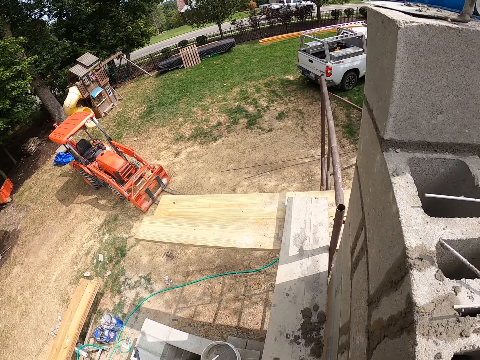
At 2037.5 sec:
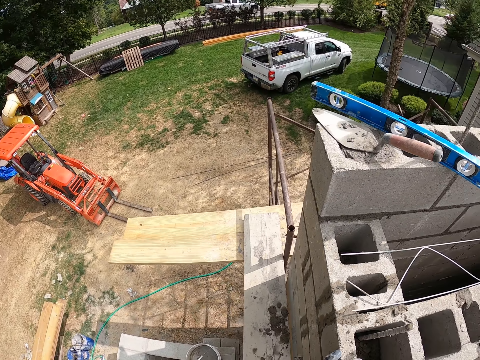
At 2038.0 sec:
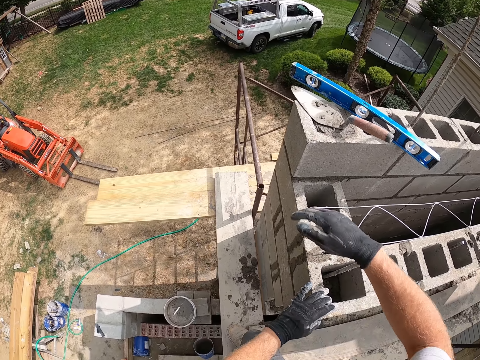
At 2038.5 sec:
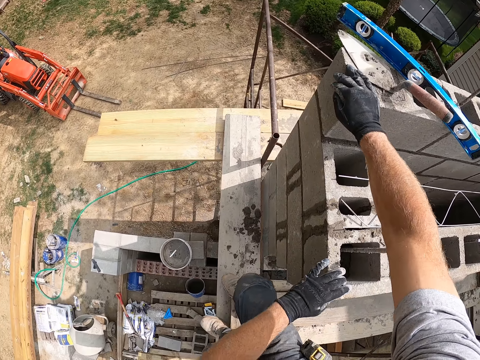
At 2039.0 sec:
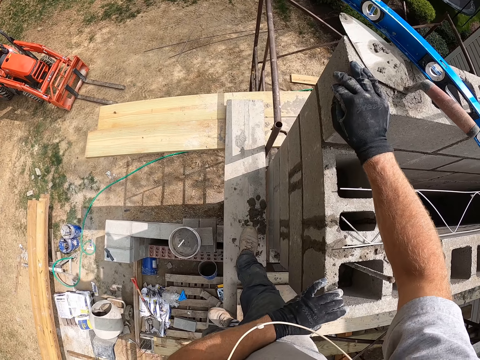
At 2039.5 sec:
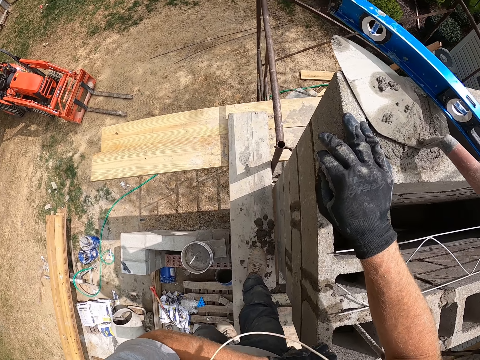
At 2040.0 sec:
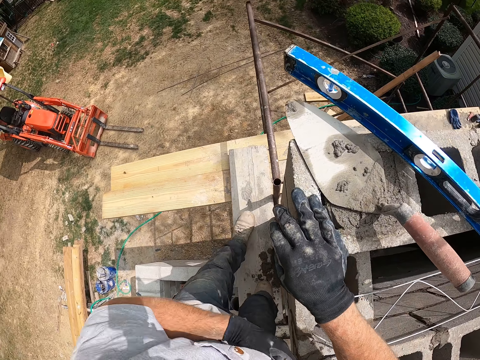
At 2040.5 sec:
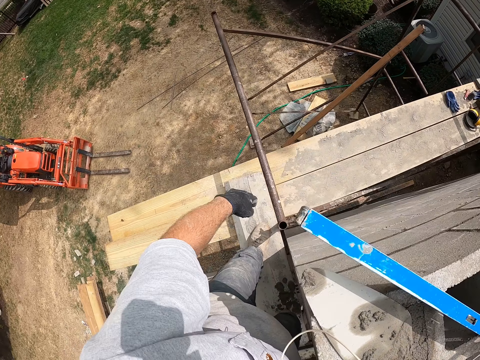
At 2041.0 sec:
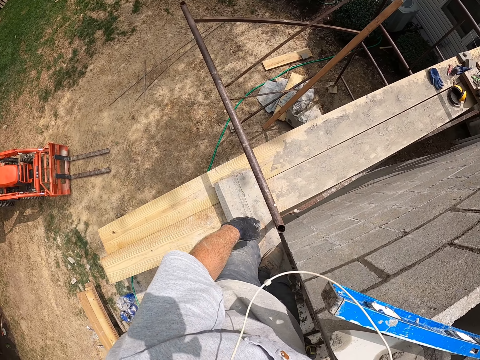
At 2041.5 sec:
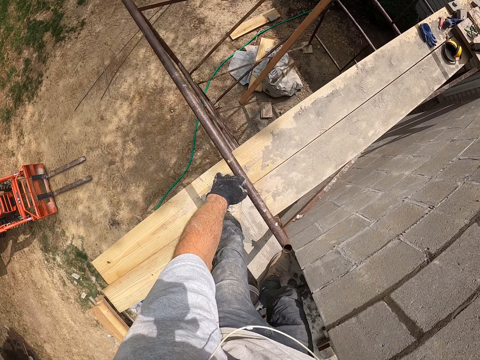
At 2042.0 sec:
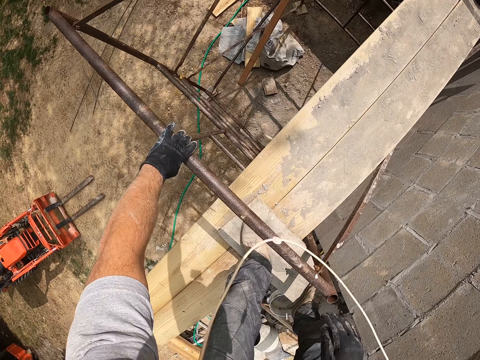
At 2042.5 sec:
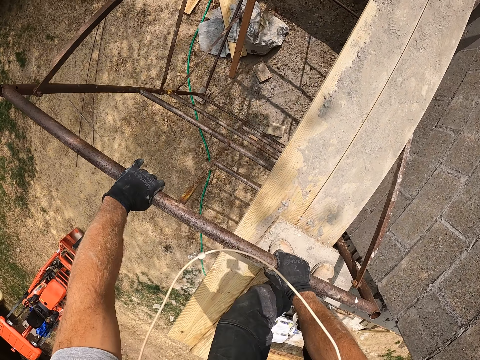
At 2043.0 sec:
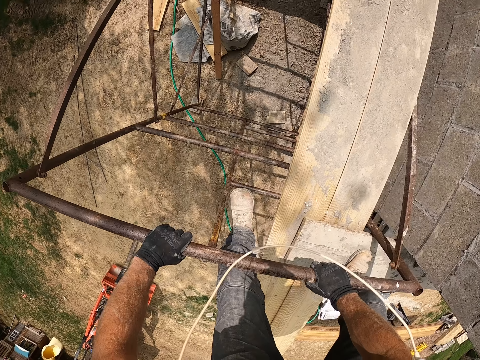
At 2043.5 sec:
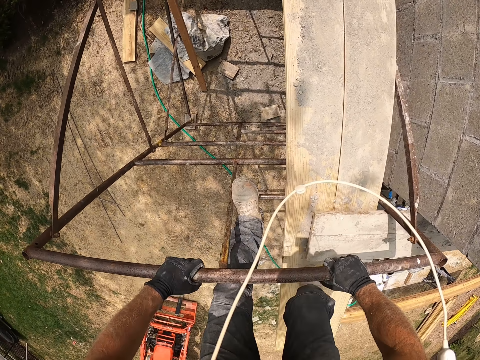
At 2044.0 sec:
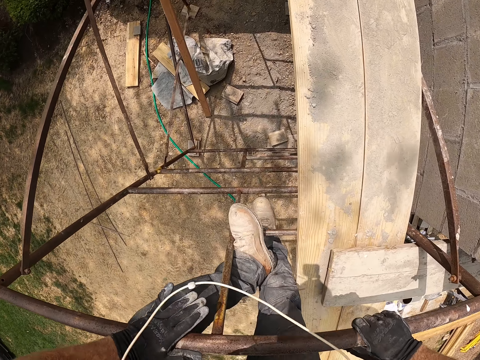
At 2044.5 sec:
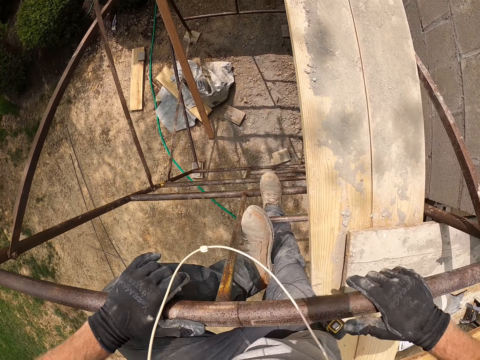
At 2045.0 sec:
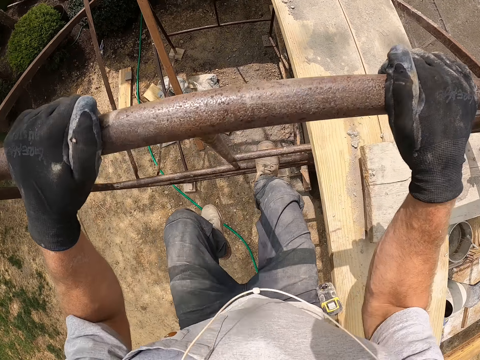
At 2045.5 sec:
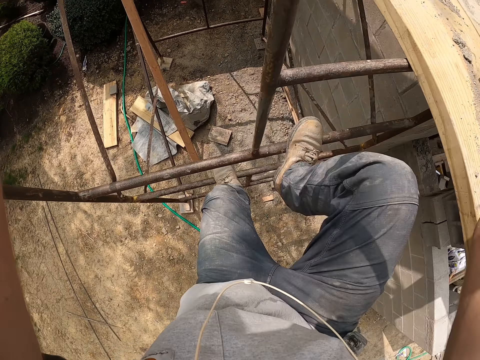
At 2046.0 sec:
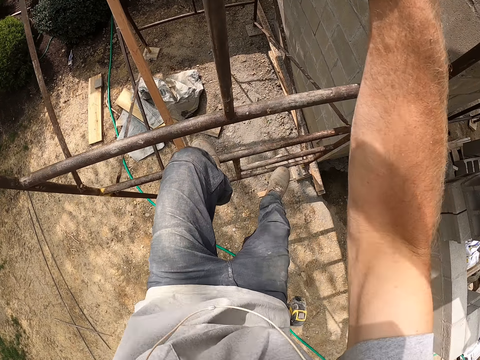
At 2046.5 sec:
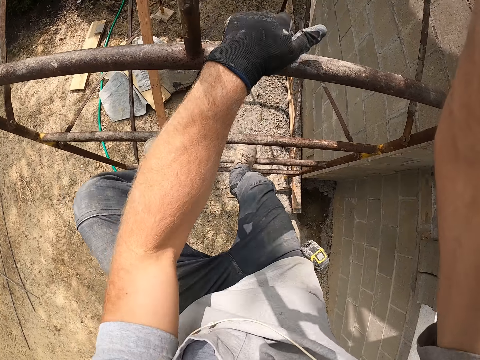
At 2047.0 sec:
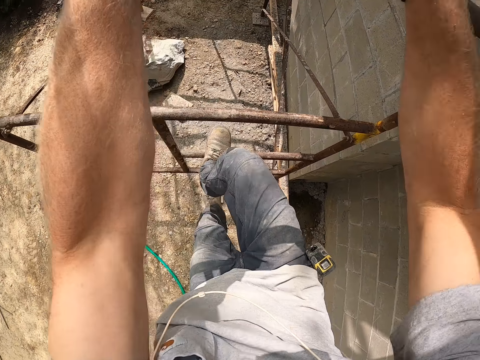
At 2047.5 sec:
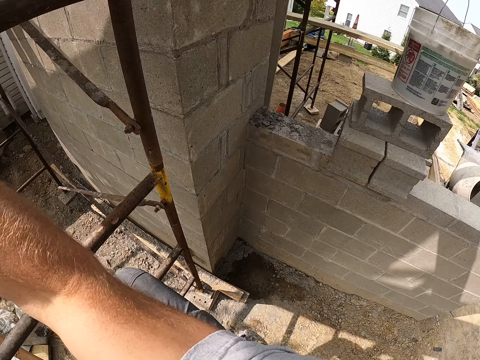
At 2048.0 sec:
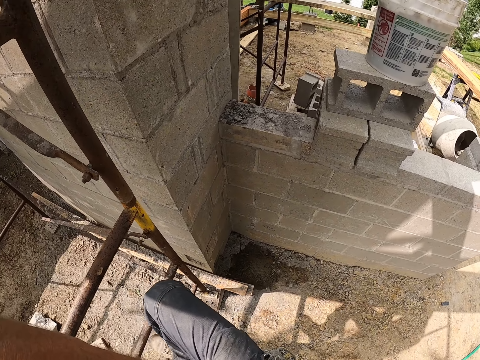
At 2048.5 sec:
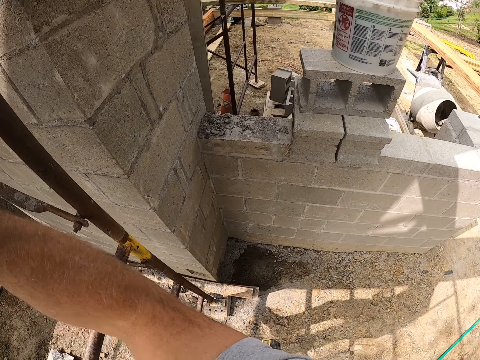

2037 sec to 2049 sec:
The camera wearer walks around on the building site. They climb down on the building site with a ladder.

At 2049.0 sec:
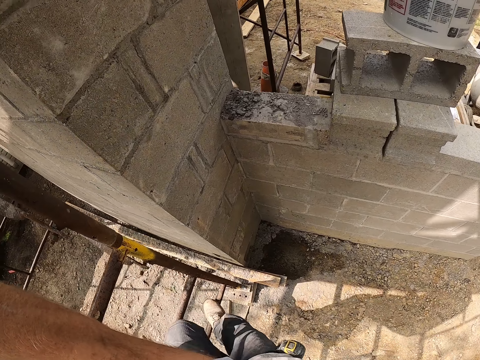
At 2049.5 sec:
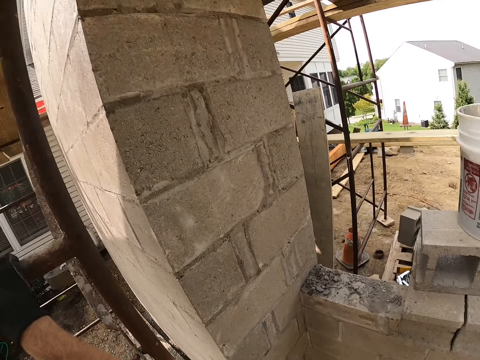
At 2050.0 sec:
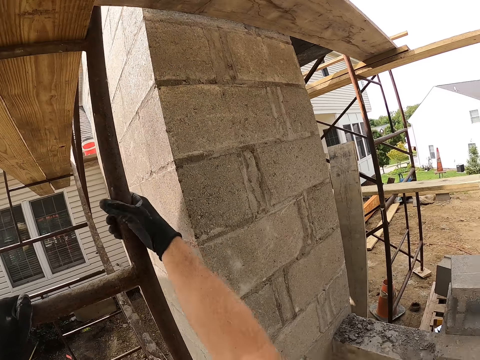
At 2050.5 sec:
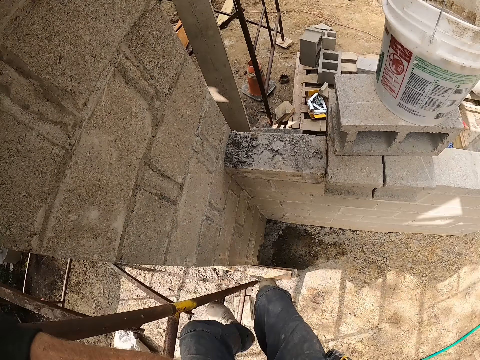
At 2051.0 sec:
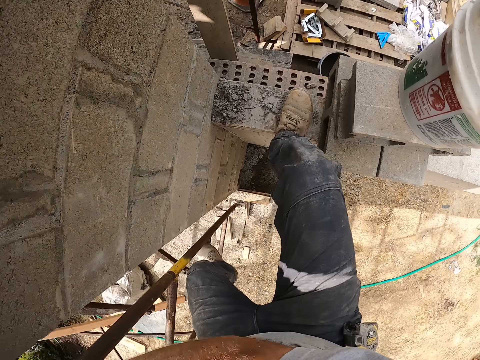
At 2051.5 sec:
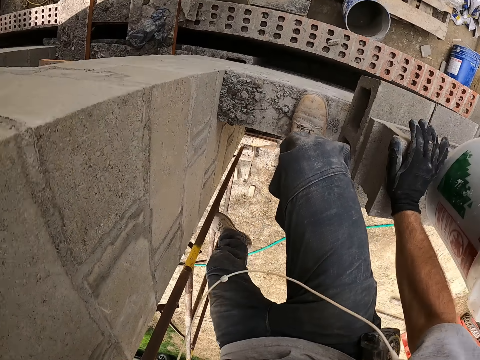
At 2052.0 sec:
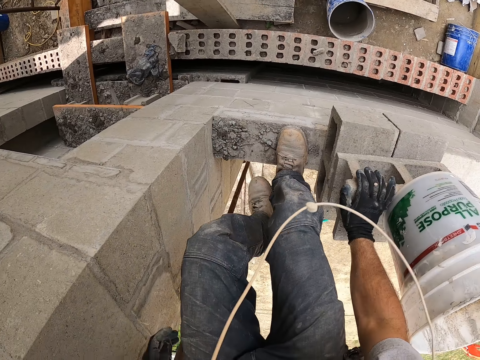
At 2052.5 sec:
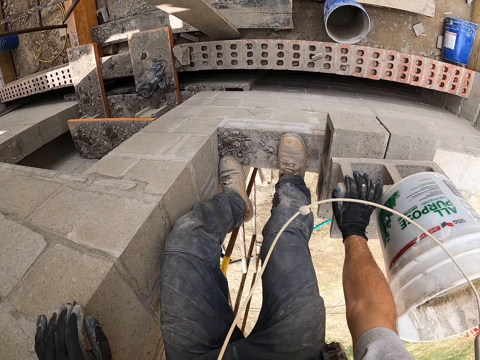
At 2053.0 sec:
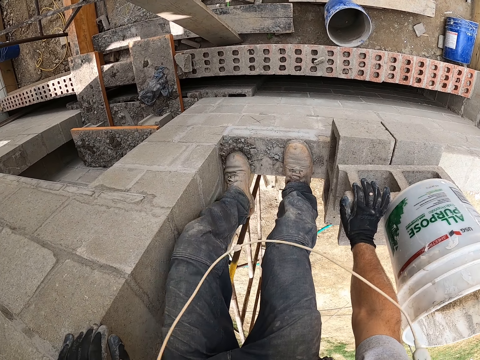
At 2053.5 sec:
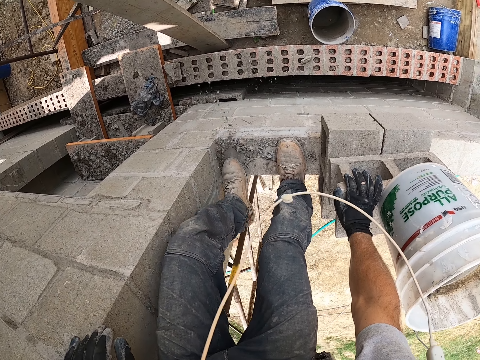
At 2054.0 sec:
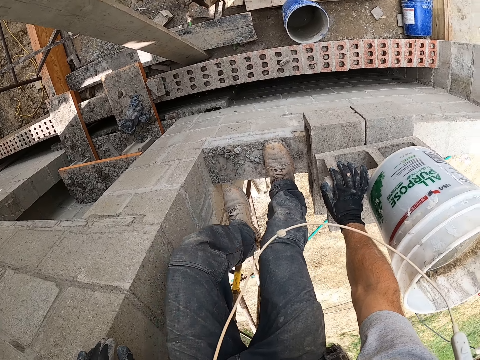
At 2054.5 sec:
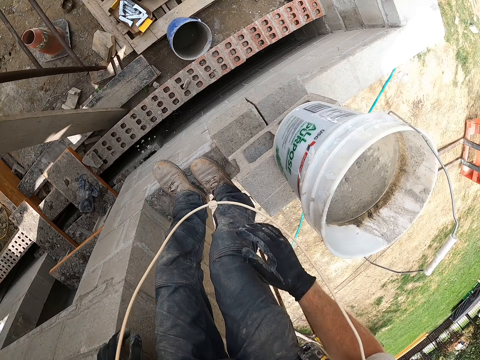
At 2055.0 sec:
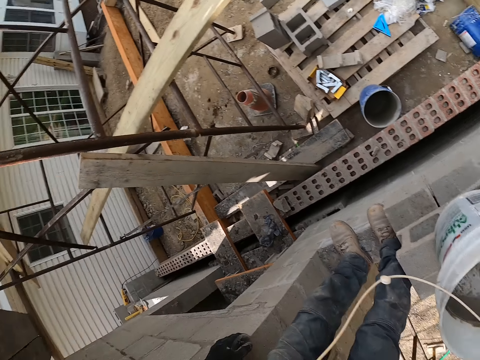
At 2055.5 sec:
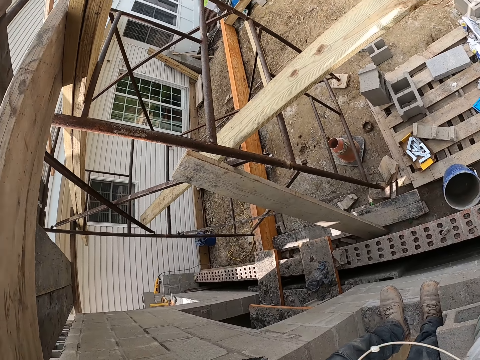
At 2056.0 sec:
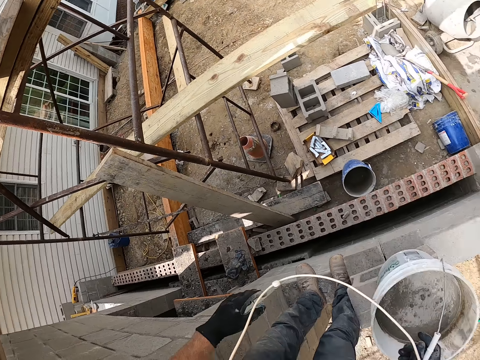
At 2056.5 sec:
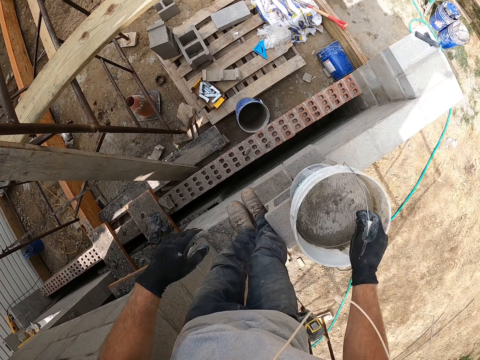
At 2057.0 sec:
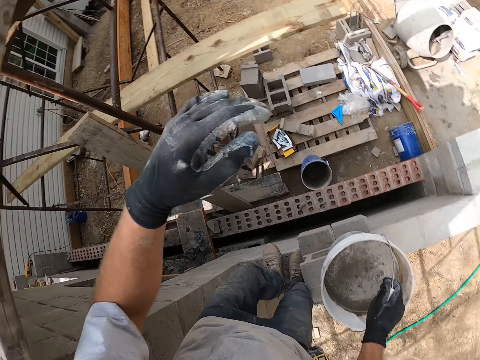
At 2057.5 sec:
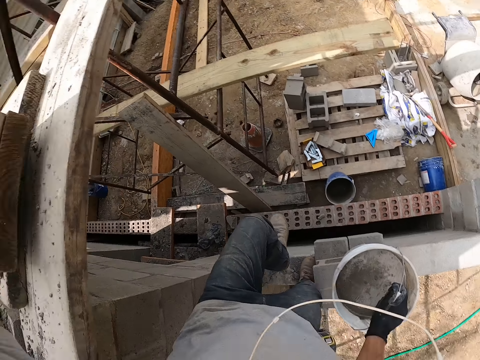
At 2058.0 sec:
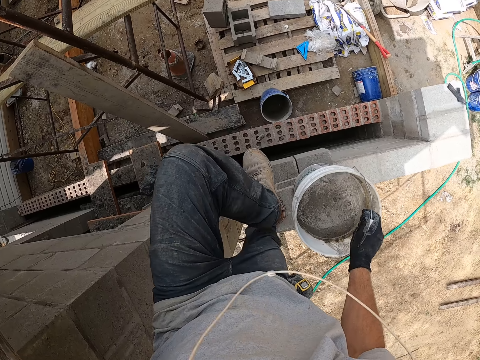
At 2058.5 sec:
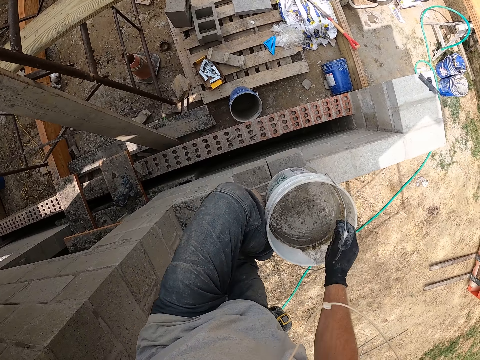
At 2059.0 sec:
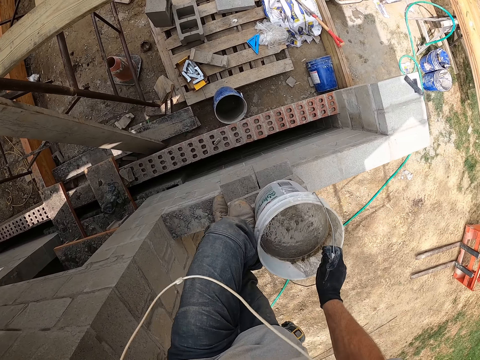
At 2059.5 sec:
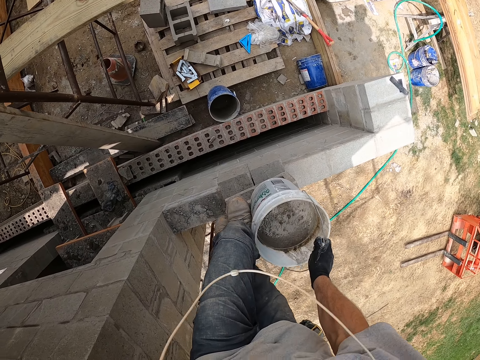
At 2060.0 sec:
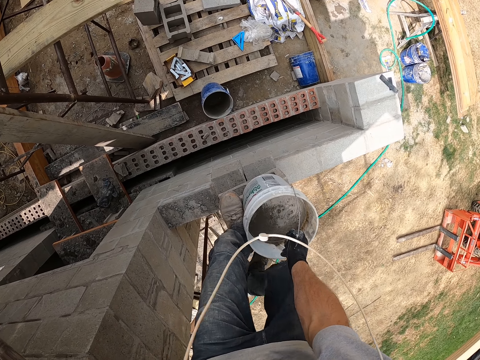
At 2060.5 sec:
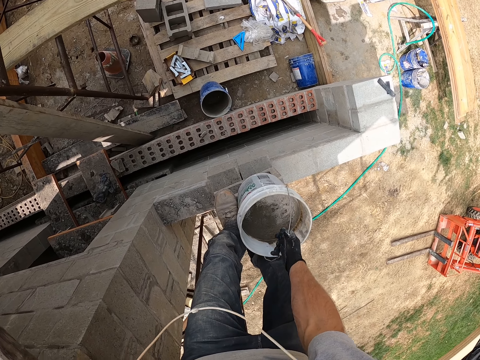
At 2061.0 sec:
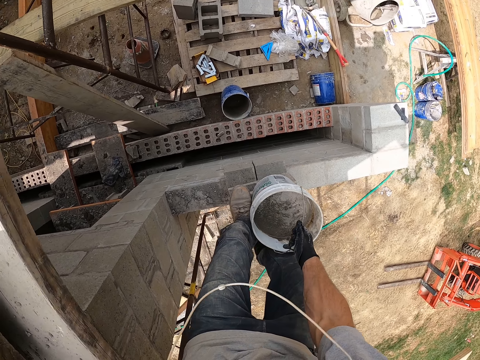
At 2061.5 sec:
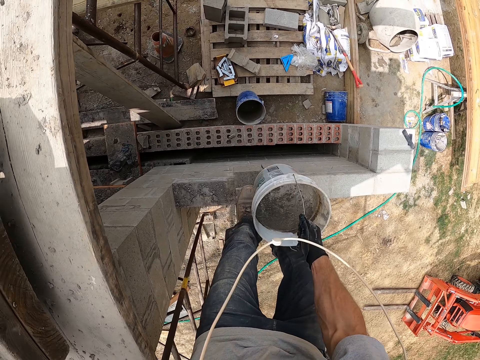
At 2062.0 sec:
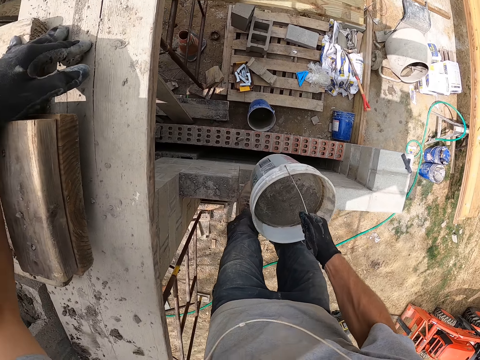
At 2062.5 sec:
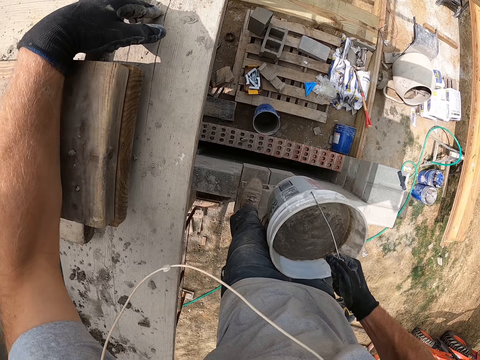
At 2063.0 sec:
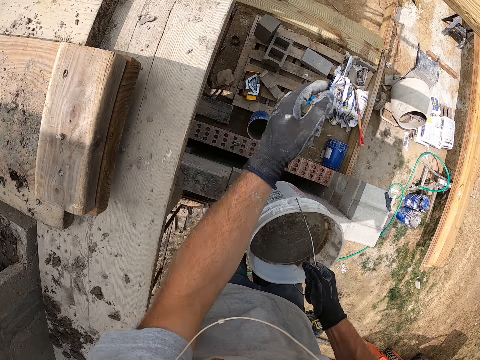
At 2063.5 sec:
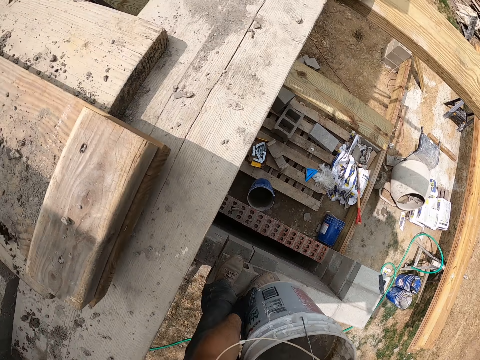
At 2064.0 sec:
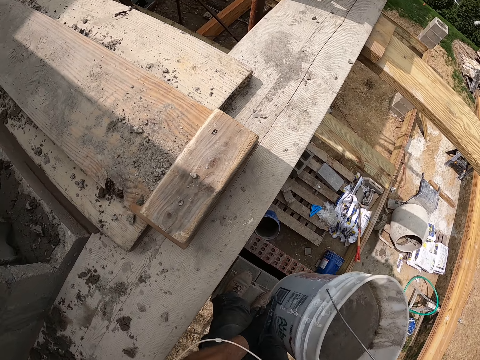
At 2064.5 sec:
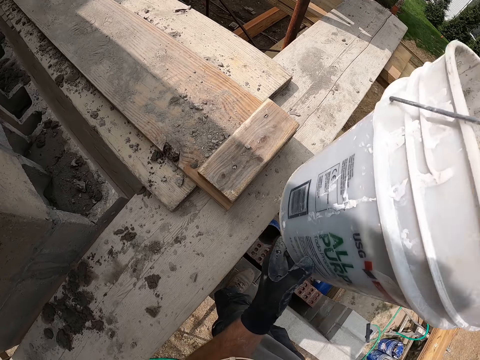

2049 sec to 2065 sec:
The camera wearer stands on a concrete wall. He climbs on a block from a ladder. He kicks sand off the concrete wall with a leg. He looks around a construction site. He holds a bucket with his right hand. He climbs on a concrete block. He picks up the bucket from a building. He carries the bucket with his hands.
